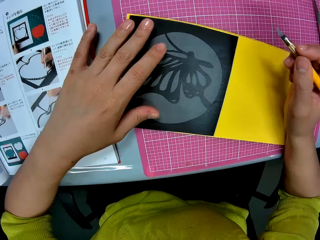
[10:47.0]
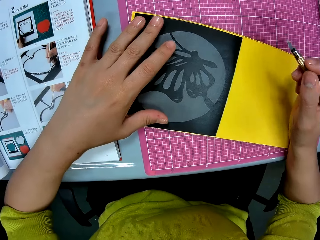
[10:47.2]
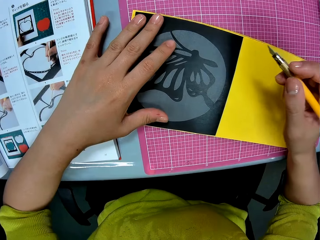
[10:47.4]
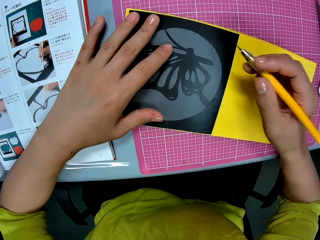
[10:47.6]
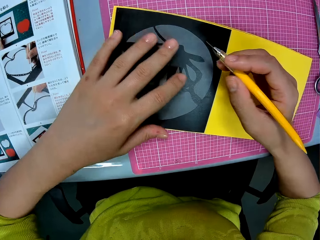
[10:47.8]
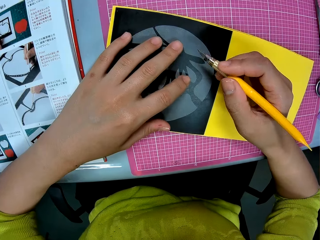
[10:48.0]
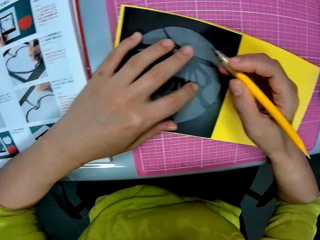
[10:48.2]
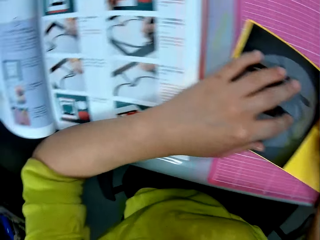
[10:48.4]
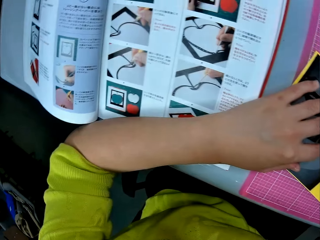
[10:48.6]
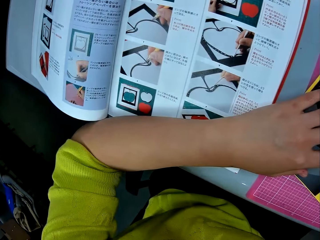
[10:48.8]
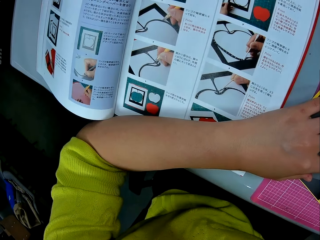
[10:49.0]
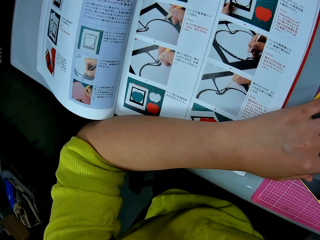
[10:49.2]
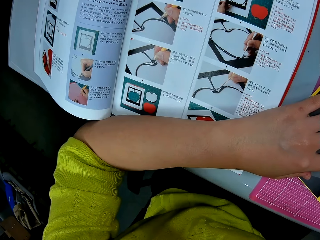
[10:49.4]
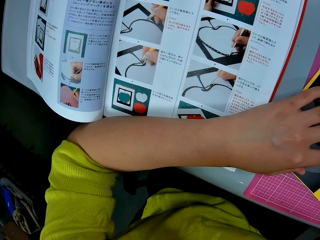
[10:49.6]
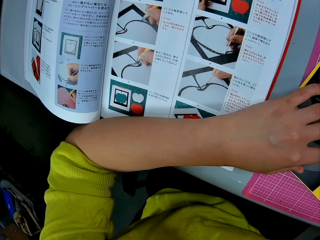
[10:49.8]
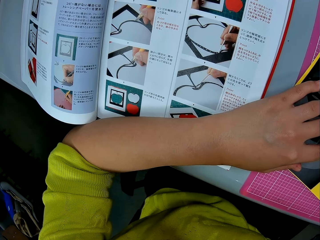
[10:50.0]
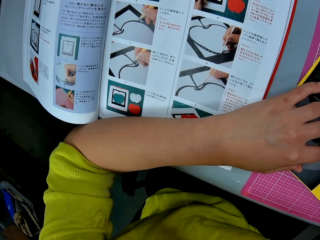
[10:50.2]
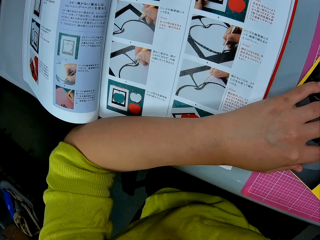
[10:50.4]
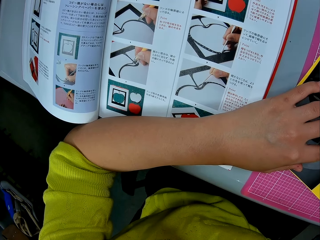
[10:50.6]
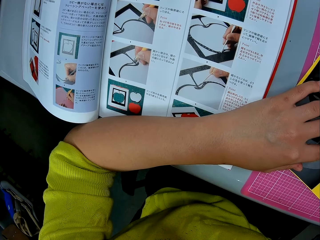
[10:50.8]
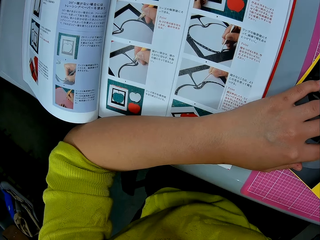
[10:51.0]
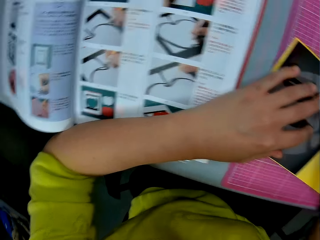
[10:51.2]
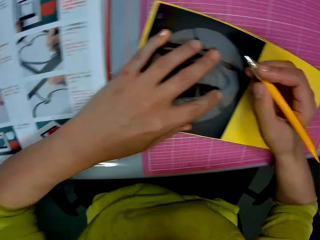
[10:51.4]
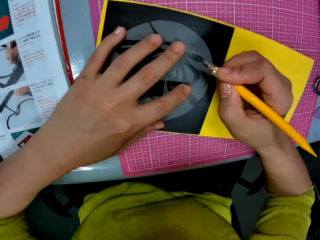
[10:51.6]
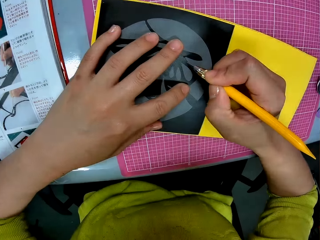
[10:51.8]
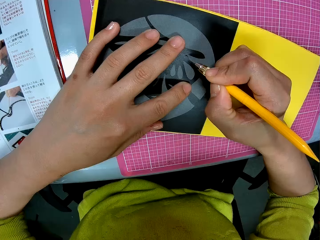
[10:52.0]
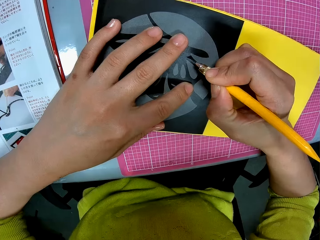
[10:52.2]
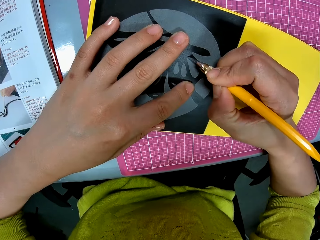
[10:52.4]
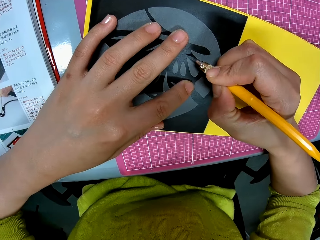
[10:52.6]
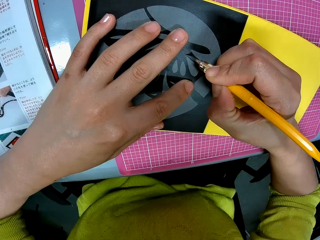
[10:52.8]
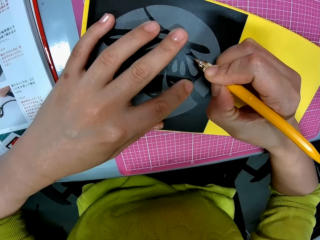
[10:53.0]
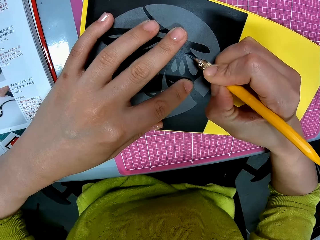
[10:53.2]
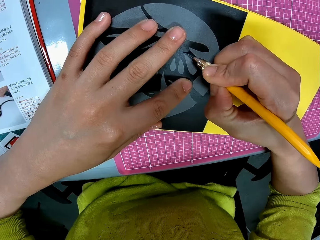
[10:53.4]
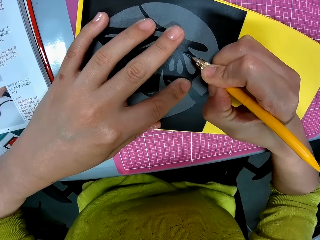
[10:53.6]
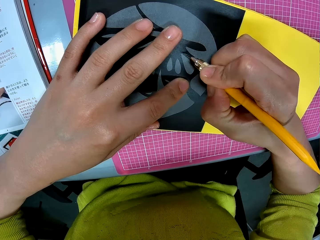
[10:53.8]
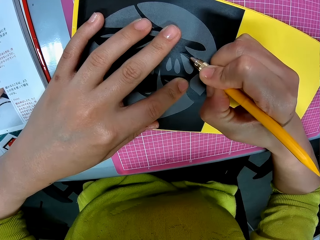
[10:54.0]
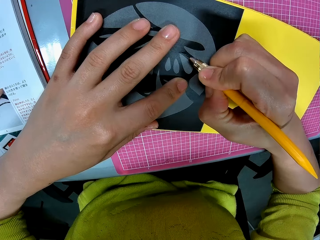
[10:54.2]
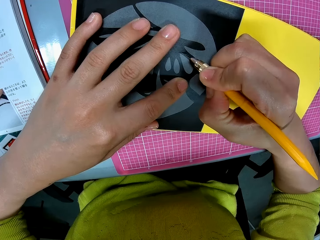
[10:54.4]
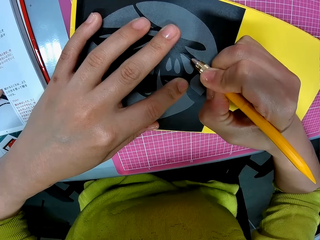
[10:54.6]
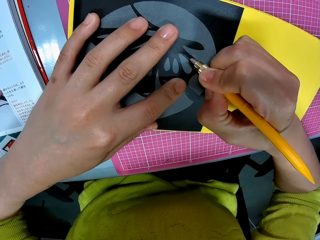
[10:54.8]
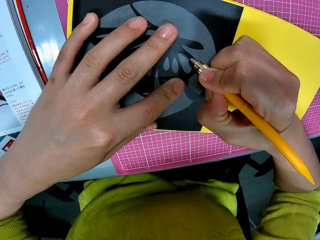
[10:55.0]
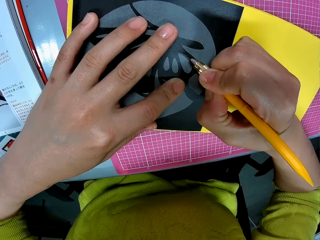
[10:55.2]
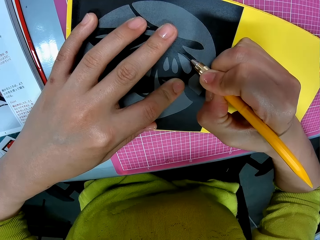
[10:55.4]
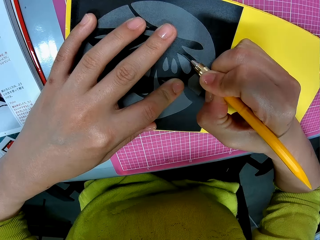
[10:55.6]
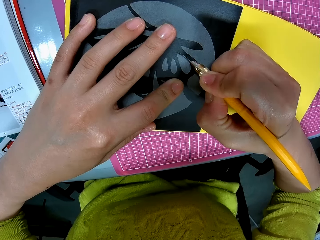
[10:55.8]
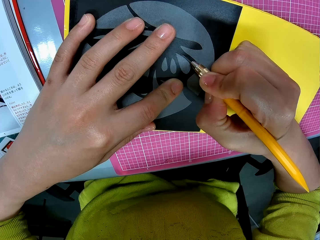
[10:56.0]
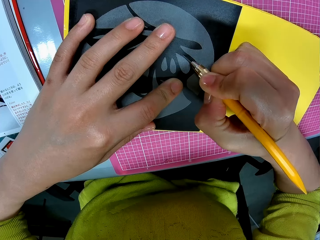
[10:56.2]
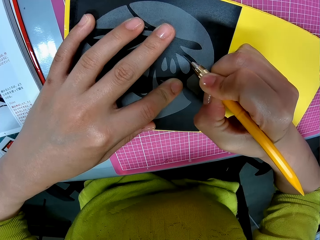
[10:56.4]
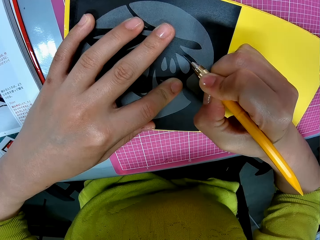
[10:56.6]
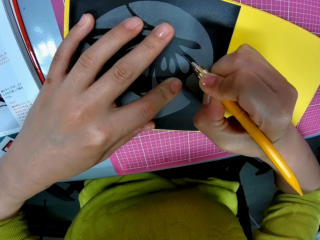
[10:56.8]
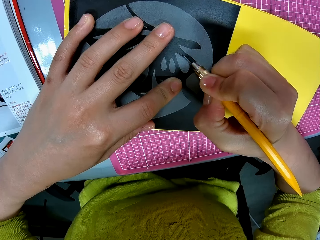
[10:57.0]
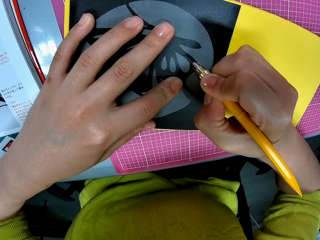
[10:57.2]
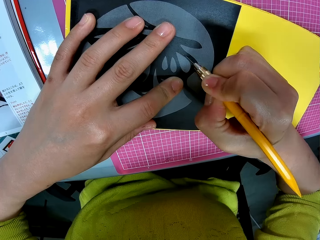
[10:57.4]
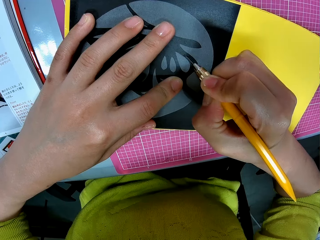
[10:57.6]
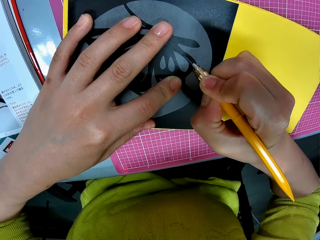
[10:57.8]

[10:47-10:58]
The camera wearer adjusts the cutting paper template. She looks at a textbook on the table. She looks back at the papercraft. She cuts out the butterfly print on the papercraft with a craft knife in her right hand on the cutting mat on the table.

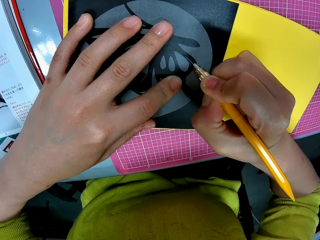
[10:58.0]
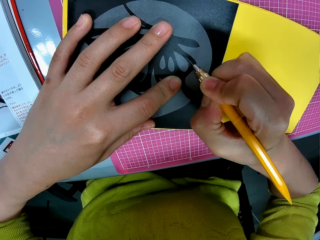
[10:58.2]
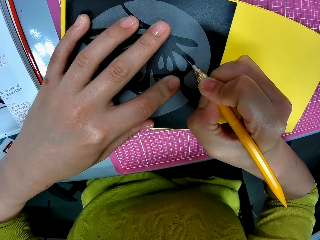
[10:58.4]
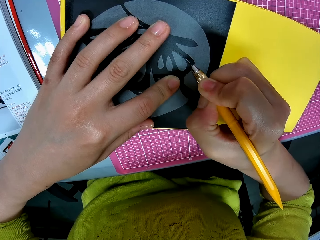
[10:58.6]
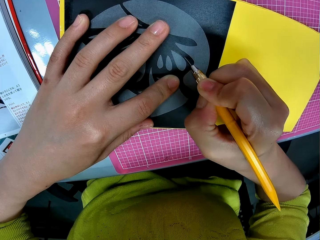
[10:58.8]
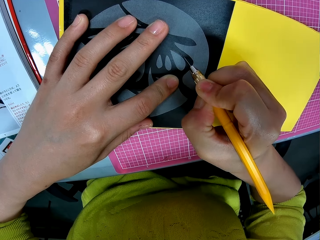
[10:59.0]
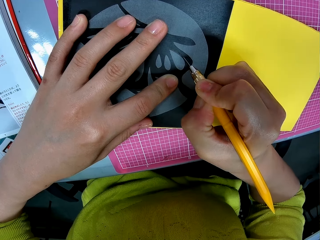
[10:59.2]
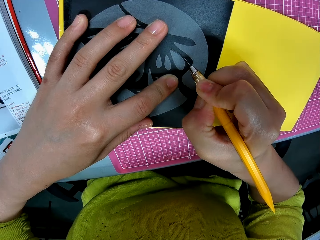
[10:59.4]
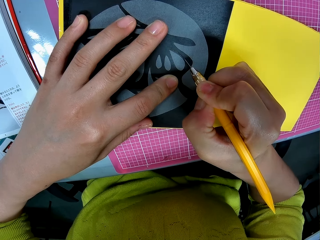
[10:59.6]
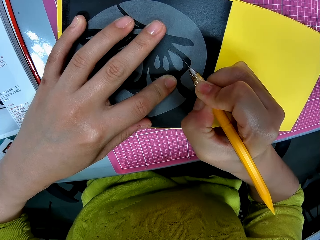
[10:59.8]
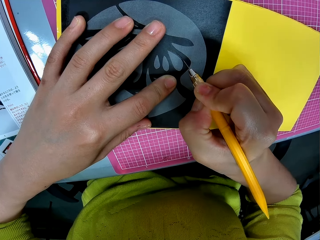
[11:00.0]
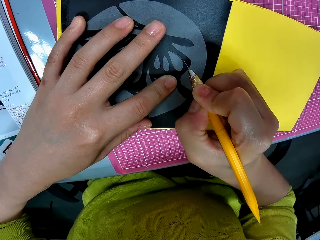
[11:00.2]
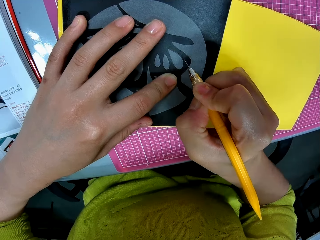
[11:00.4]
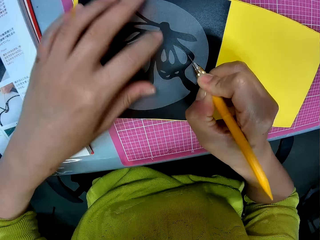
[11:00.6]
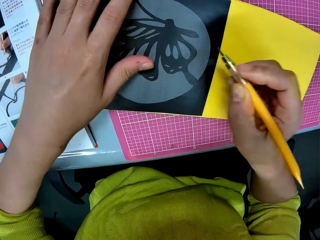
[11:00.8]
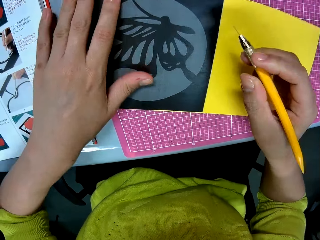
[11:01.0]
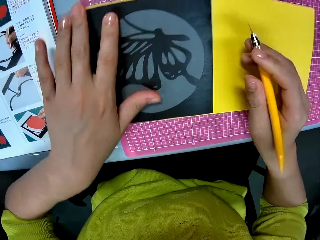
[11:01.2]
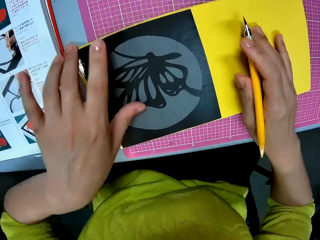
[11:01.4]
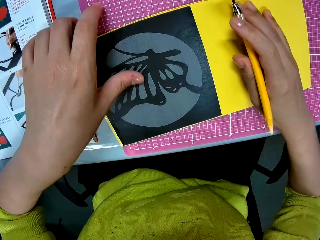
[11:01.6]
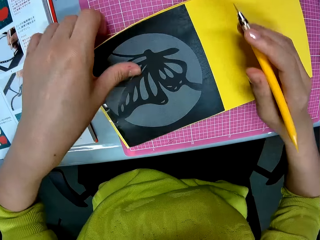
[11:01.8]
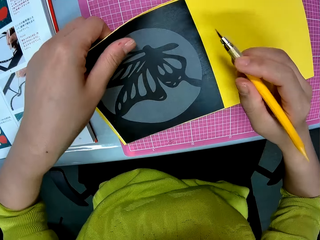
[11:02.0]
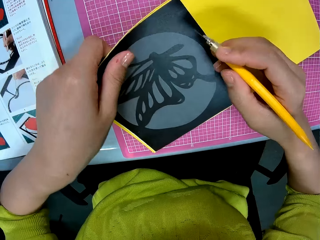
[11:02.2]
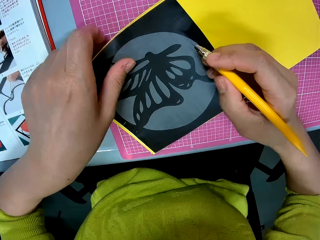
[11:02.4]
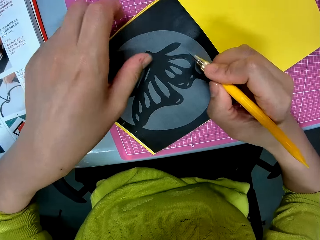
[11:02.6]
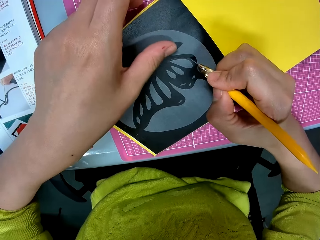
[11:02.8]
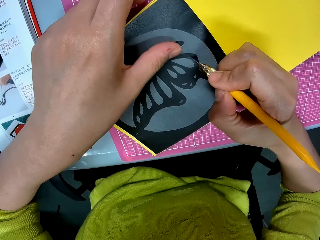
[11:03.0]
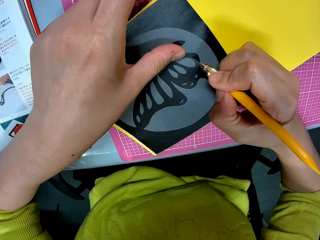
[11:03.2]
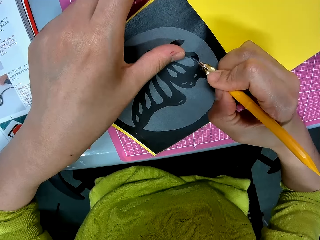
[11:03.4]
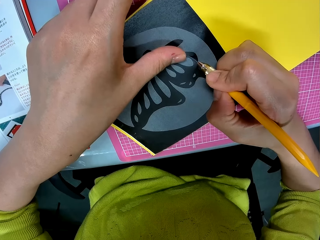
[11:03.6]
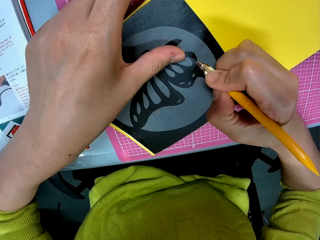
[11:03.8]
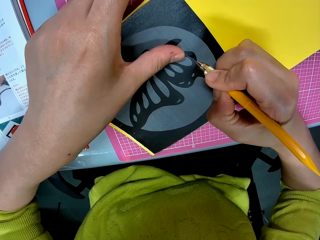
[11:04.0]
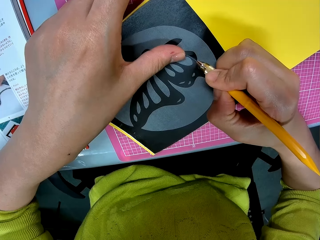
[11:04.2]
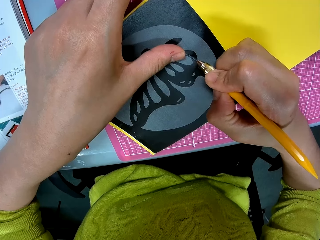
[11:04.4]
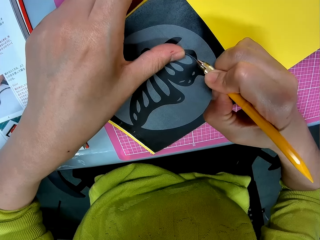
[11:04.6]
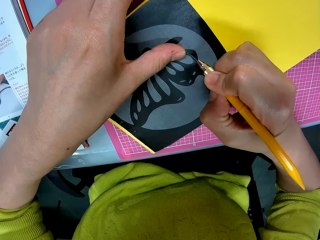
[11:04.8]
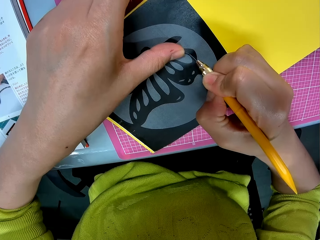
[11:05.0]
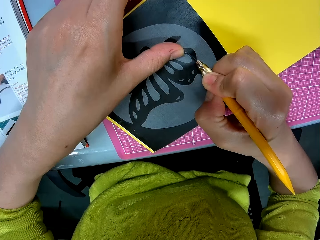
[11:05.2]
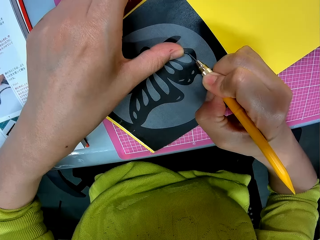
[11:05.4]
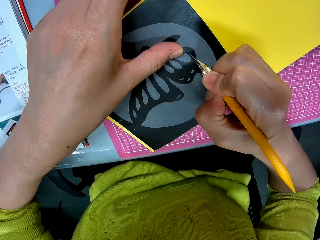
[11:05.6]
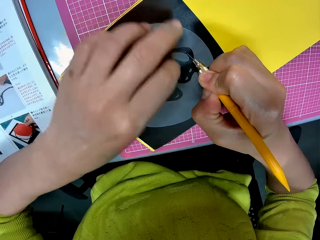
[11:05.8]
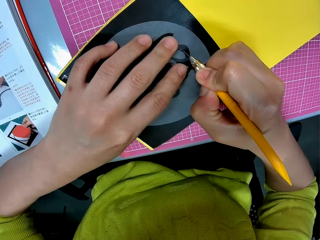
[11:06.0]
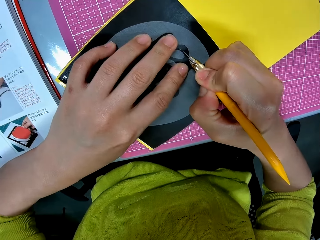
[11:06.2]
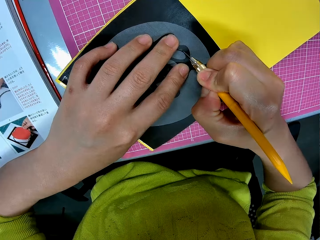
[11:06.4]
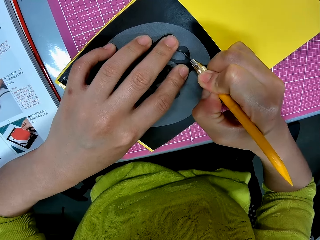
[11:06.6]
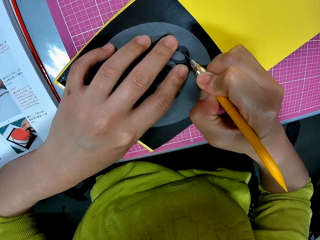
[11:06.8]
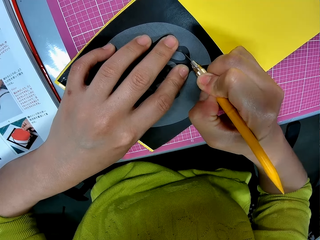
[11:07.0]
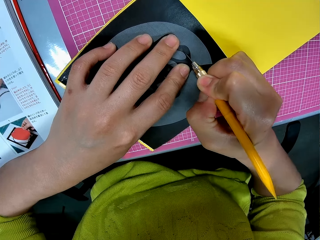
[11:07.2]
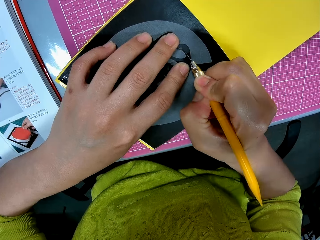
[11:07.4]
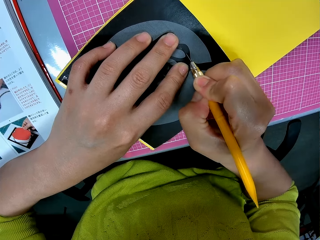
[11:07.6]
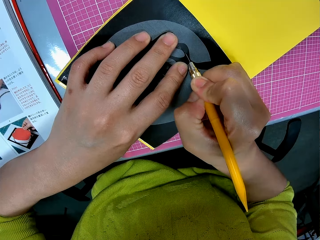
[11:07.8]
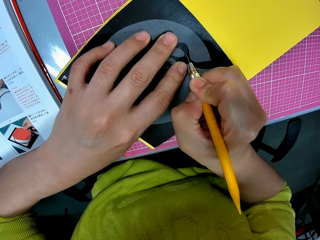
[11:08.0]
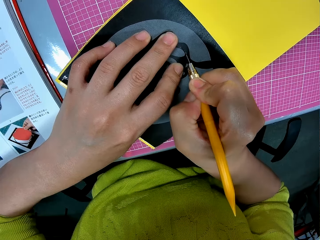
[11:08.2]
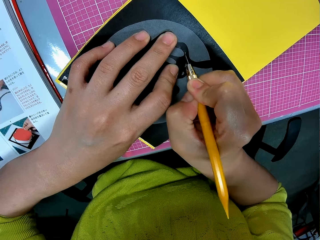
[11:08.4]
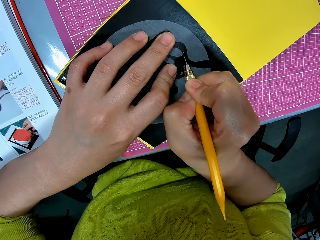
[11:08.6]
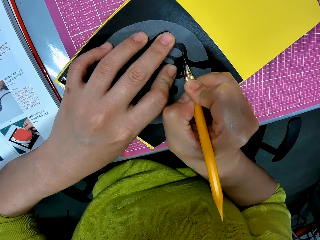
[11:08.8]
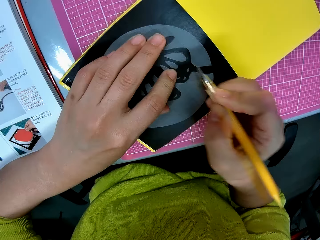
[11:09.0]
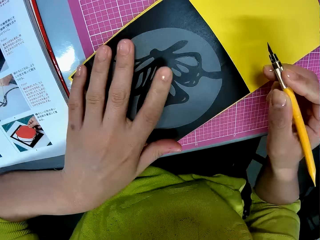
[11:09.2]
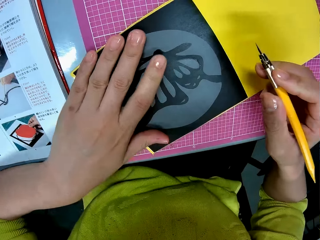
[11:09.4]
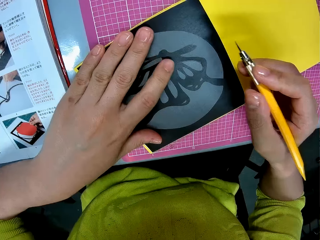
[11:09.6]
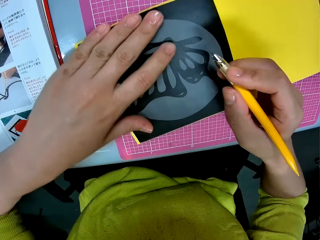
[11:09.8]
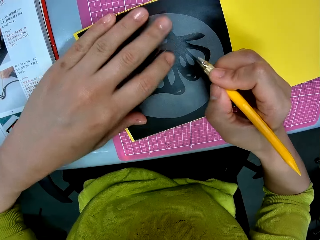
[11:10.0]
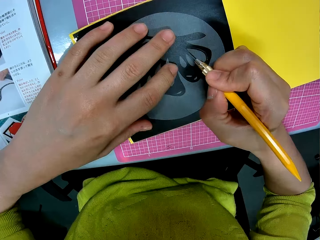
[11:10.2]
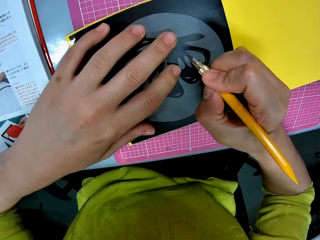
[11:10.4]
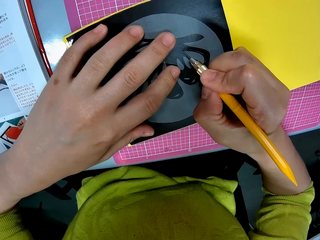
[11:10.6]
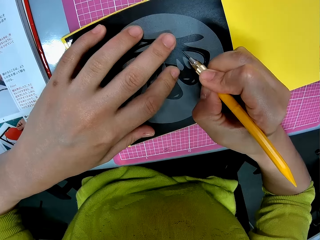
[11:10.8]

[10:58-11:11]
The camera wearer adjusts the papercraft. They cut out the butterfly print on the papercraft with a craft knife. They adjust the papercraft.
